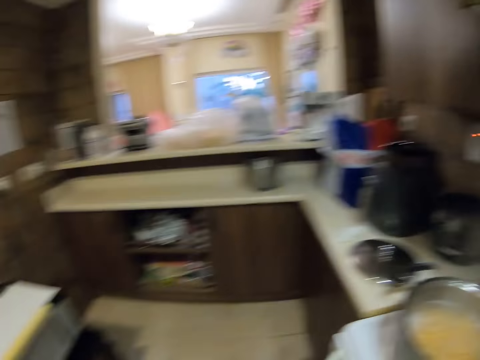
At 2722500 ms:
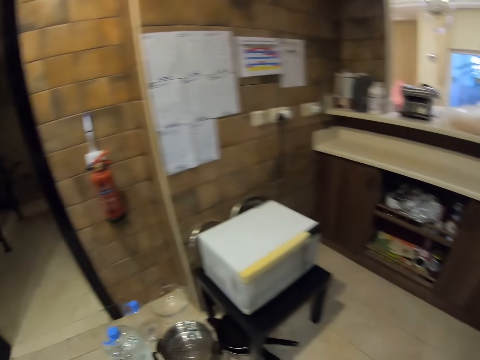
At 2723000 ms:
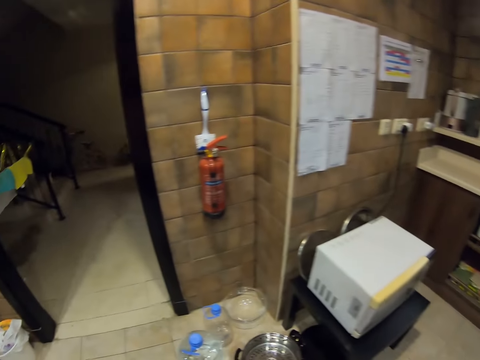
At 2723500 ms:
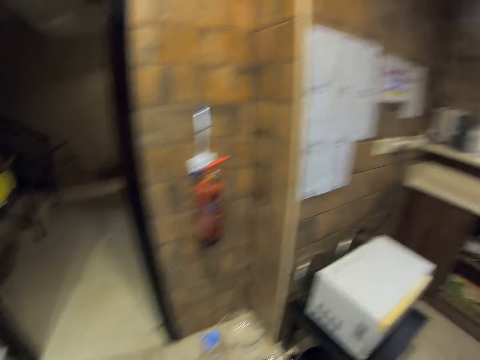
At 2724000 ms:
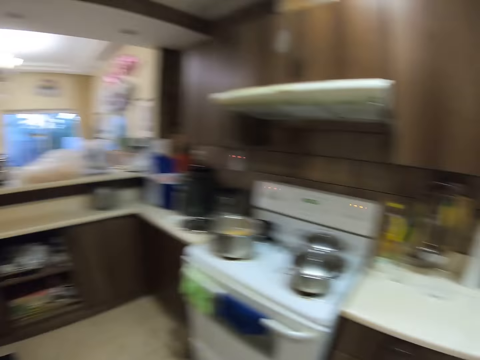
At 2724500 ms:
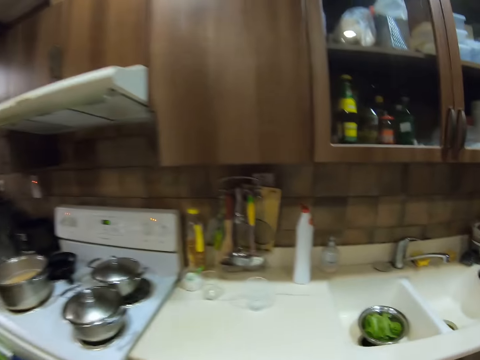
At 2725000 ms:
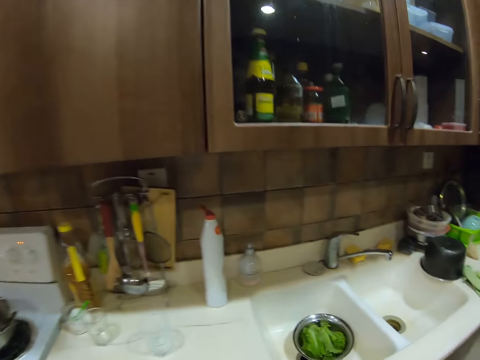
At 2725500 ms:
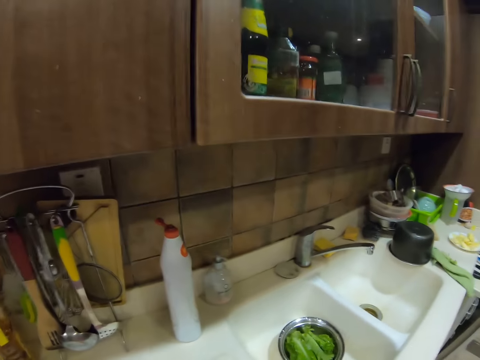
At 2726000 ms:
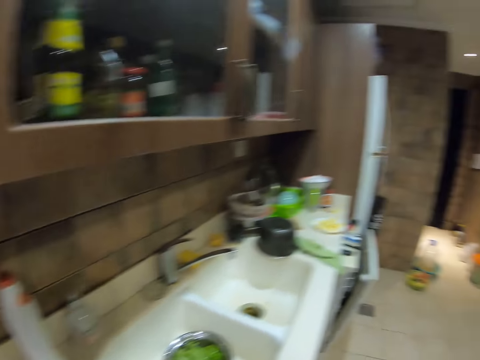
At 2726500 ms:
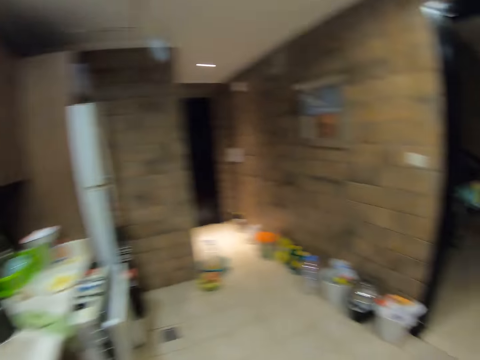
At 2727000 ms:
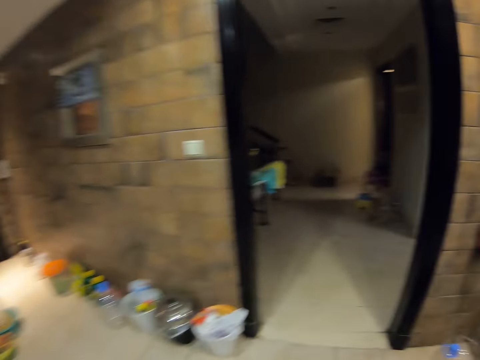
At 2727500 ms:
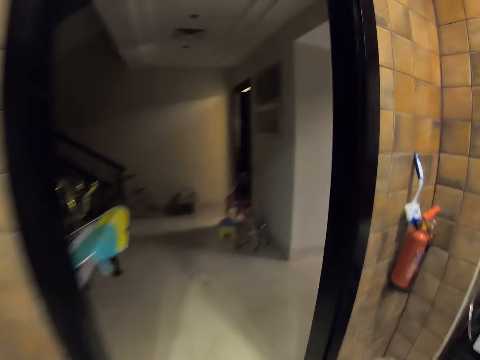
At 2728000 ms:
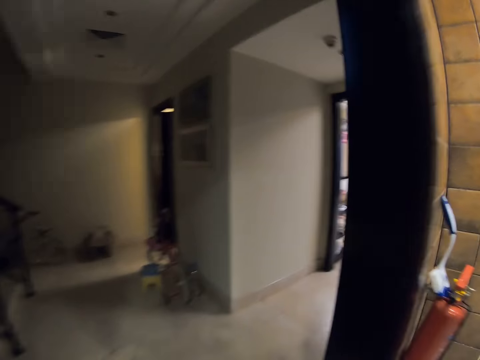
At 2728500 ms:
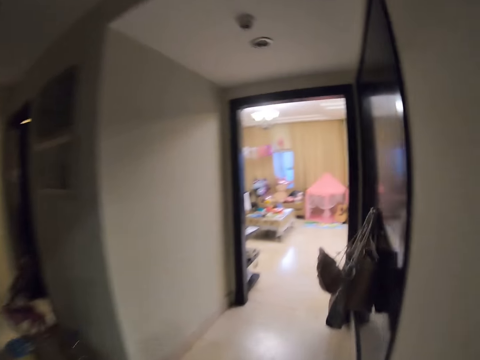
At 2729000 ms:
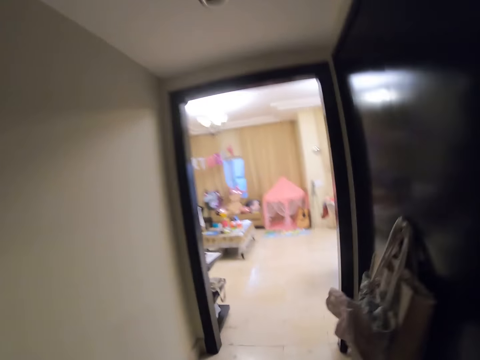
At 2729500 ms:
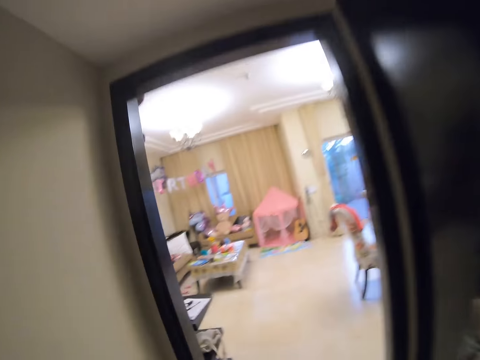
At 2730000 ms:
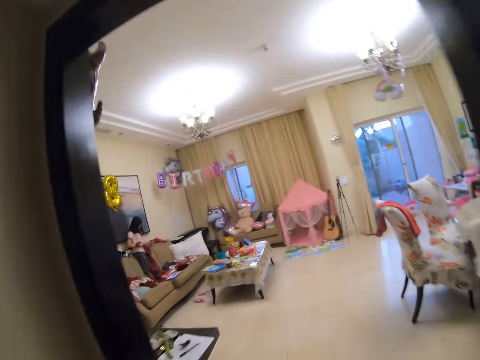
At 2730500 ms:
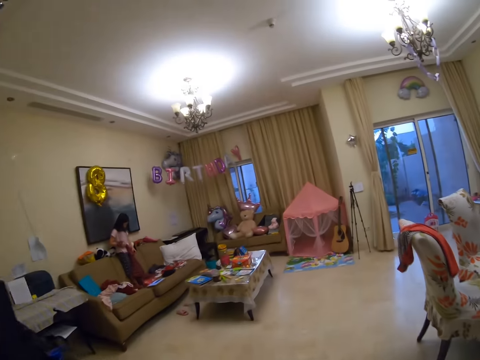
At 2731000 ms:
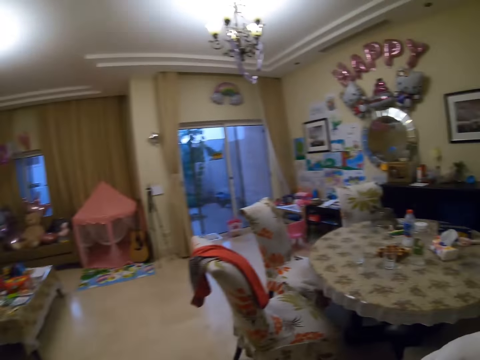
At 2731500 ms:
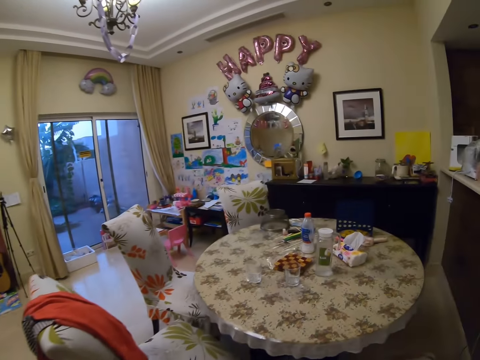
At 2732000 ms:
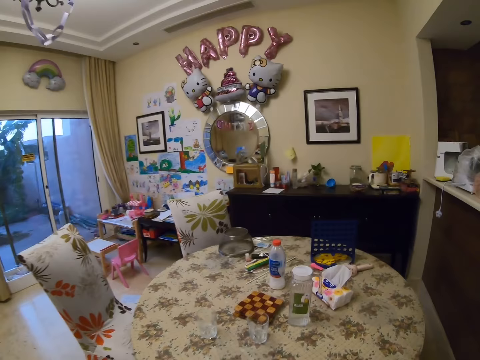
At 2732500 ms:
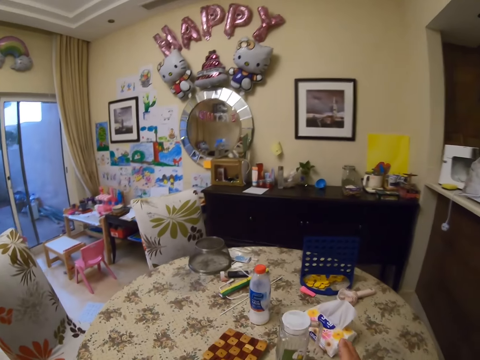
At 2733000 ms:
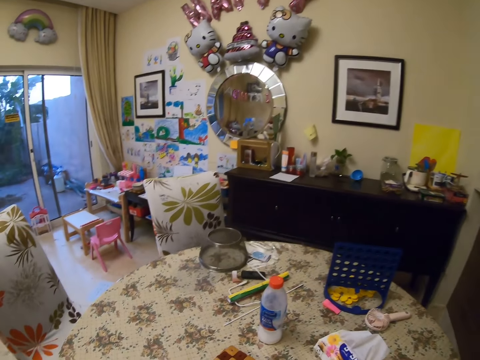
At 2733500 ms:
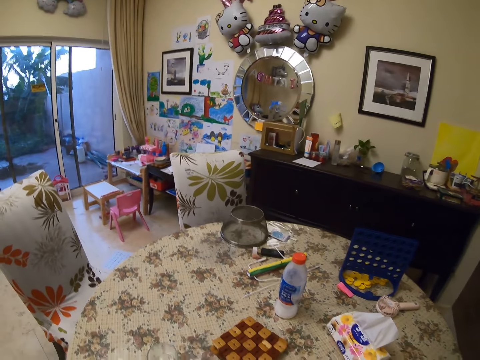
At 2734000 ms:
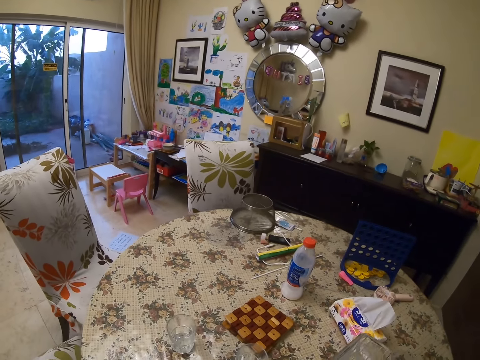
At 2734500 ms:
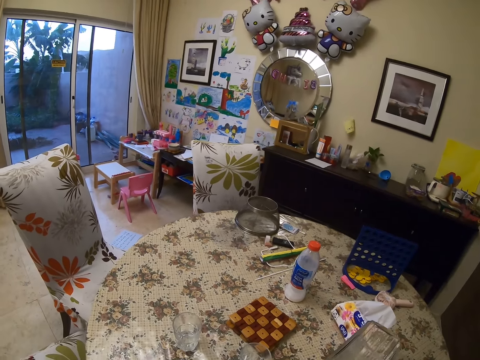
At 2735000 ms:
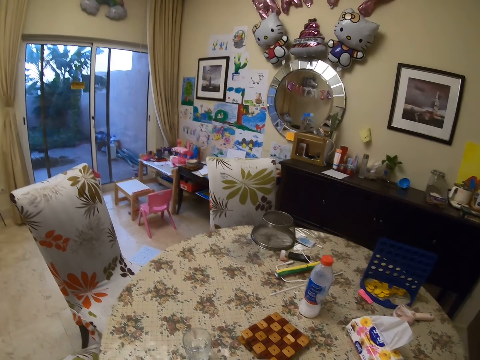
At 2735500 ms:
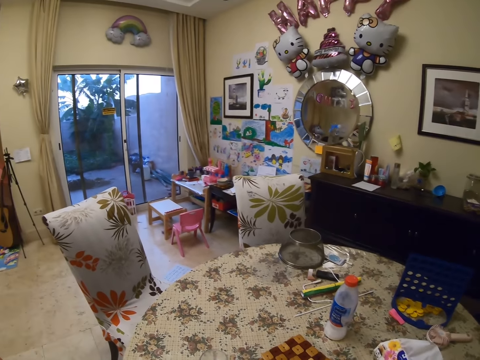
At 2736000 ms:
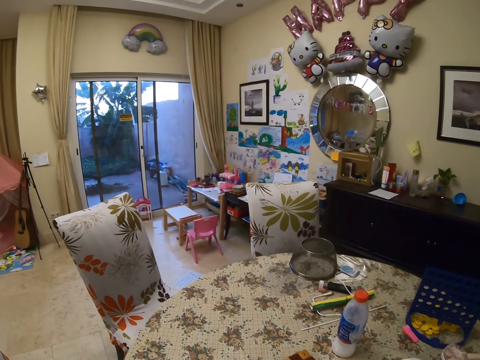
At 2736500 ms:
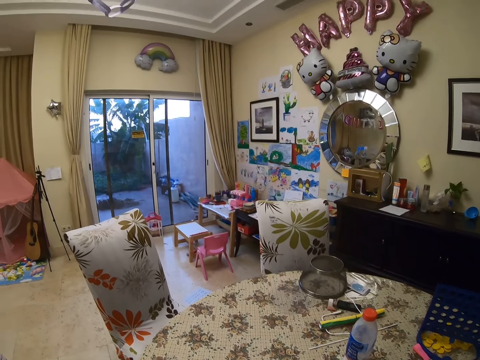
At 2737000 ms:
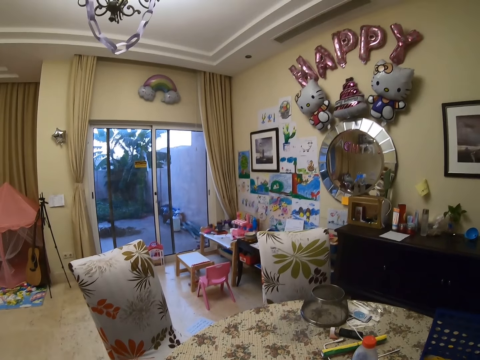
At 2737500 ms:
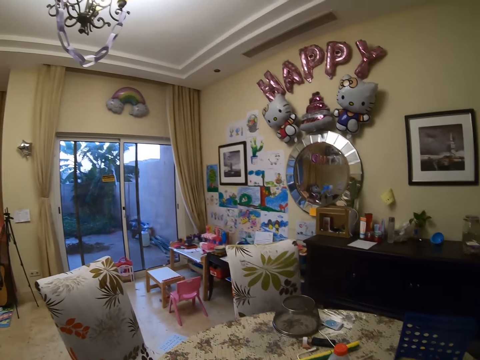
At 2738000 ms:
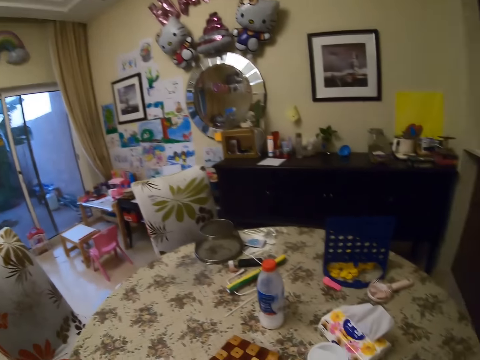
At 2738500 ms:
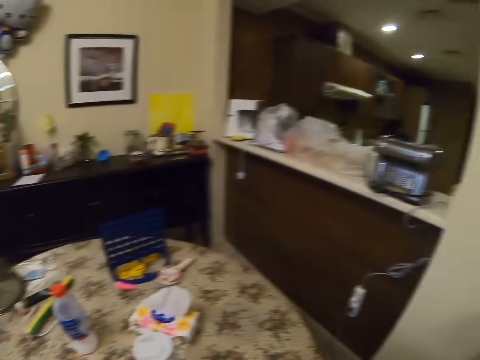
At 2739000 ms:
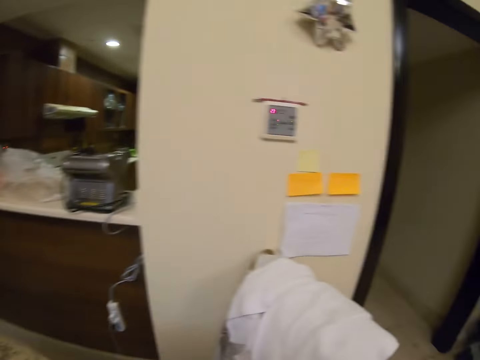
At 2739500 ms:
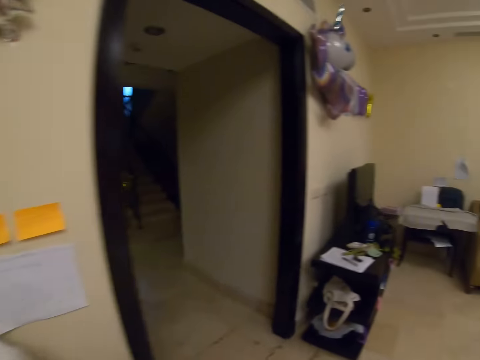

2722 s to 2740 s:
The camera wearer looks around. They walk in the kitchen. They walk around. They talk to a girl. They walk in the house. They take a tin. They pour water in the glass. They look around.

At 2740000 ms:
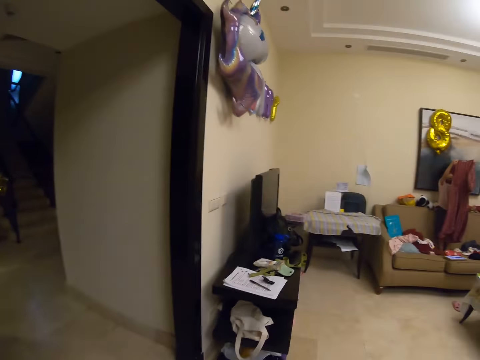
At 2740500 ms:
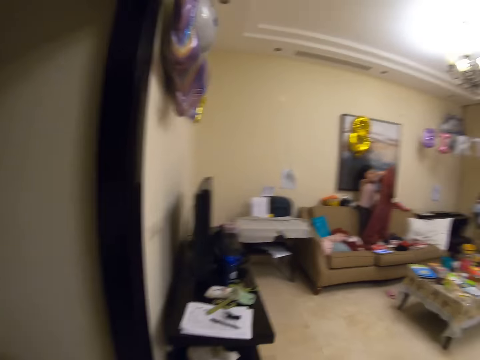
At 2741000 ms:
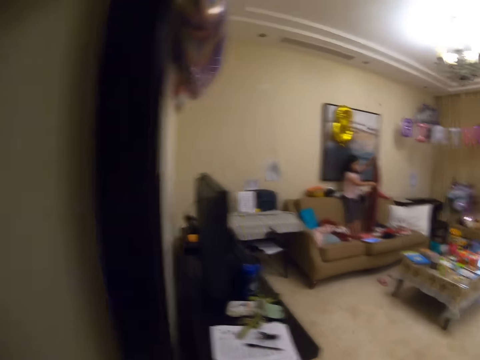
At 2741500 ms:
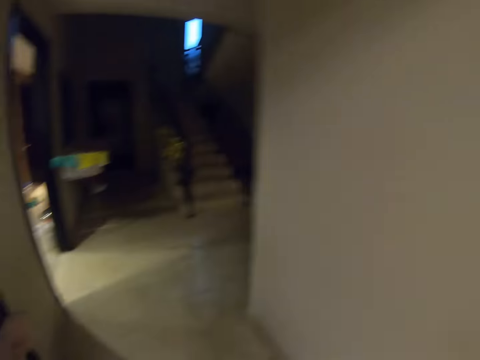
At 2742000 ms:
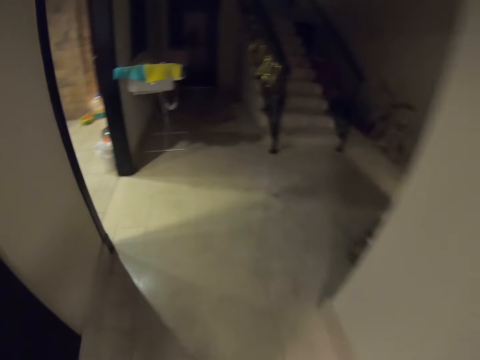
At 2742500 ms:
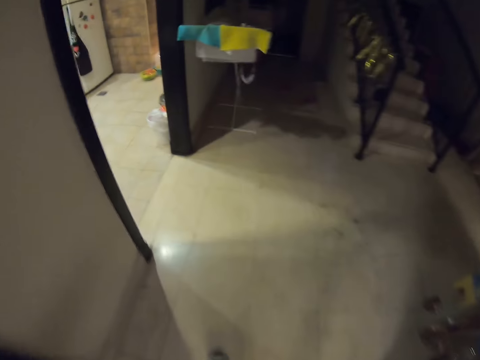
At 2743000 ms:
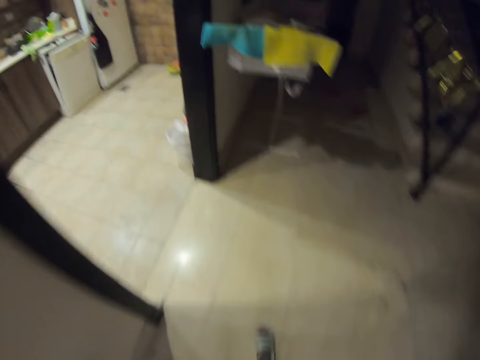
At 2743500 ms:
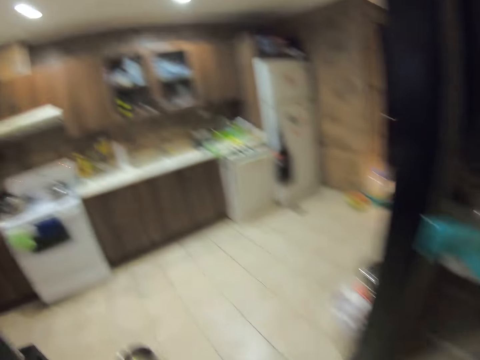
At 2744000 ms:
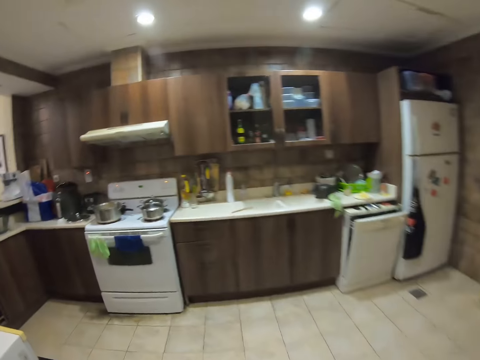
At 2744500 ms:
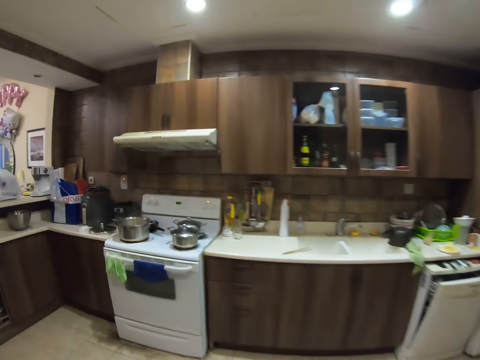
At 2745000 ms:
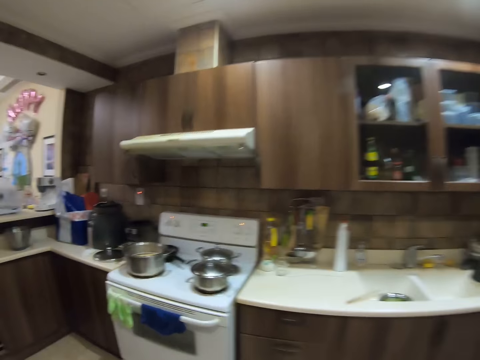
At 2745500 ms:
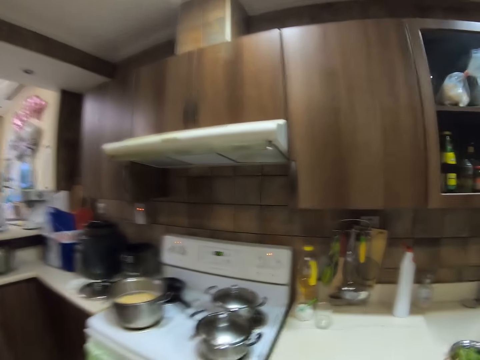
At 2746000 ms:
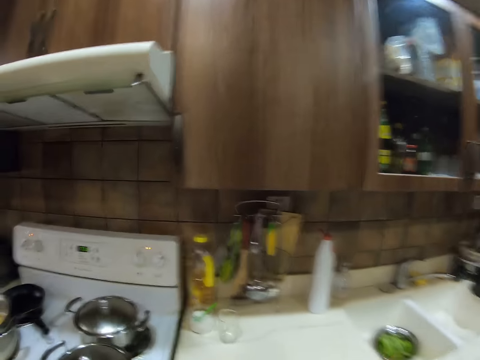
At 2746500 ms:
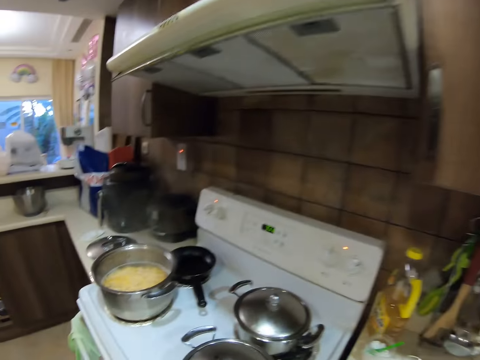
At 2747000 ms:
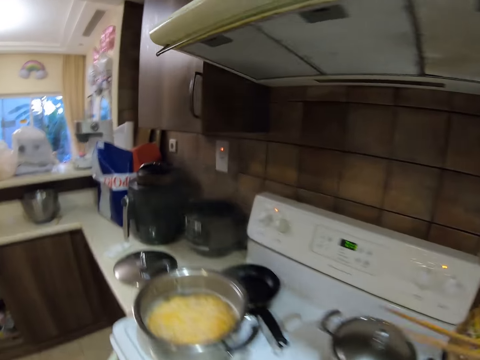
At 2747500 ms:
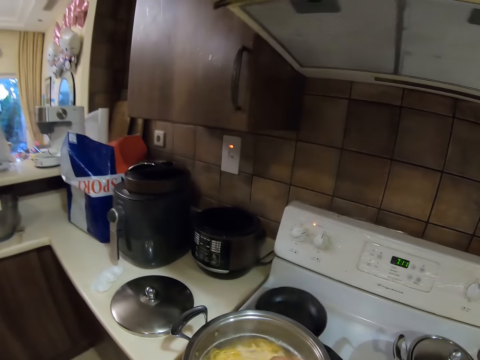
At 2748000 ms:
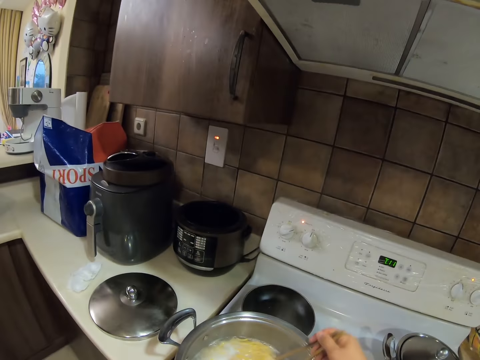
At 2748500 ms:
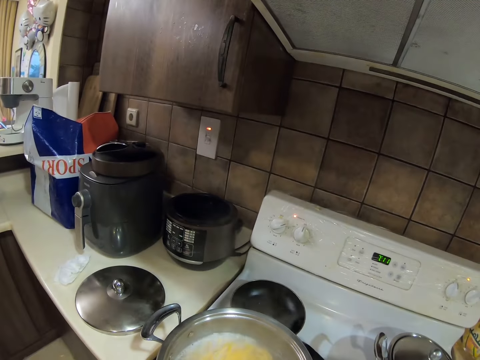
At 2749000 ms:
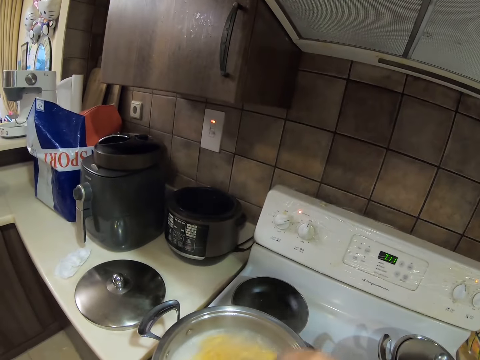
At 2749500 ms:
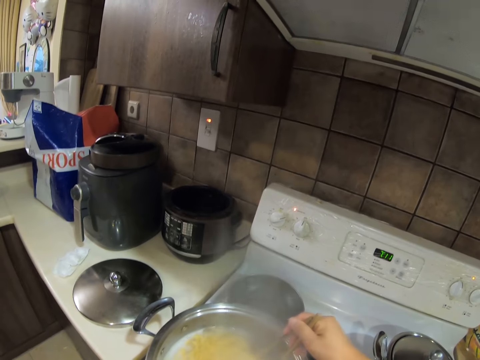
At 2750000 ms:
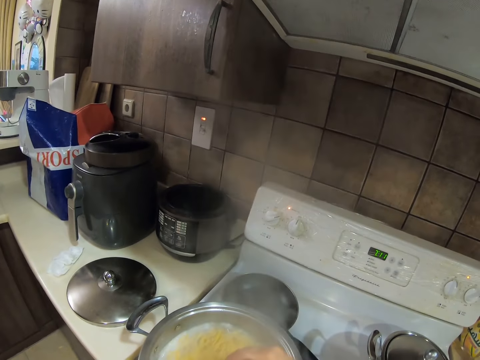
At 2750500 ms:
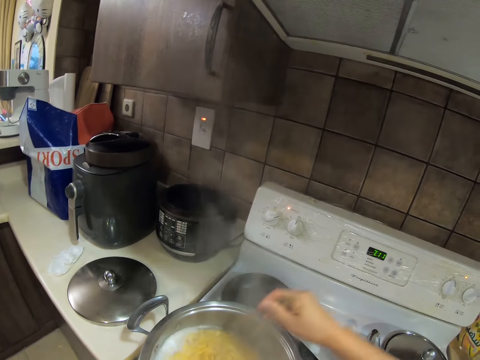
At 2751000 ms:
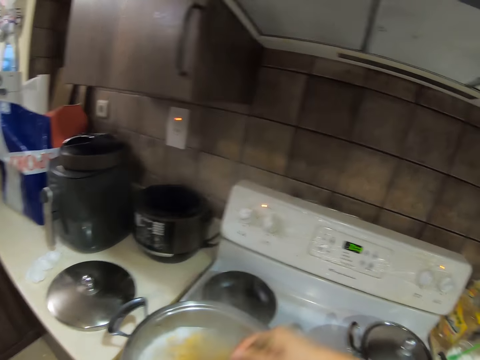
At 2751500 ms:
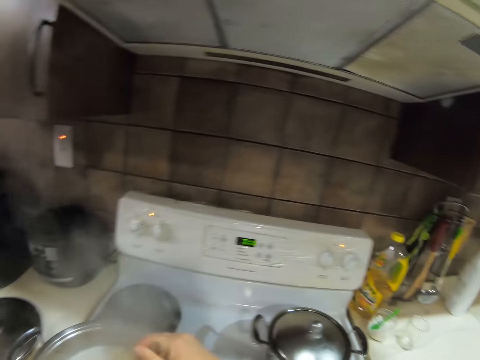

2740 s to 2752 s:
The camera wearer walks towards the kitchen. They pick up the chopsticks. They stir the noodles.
